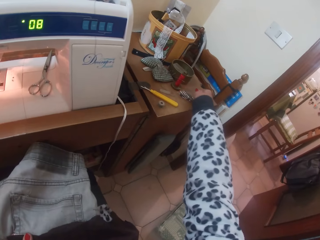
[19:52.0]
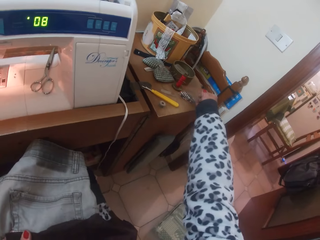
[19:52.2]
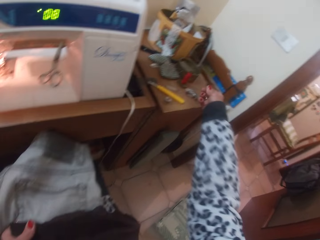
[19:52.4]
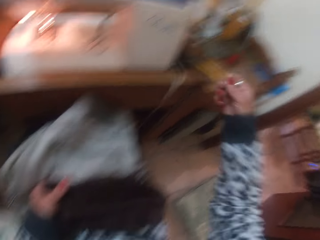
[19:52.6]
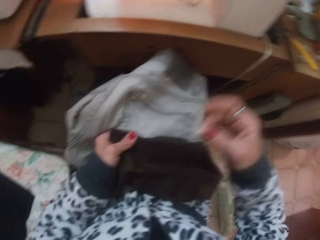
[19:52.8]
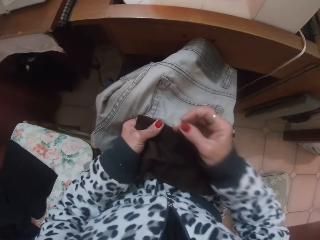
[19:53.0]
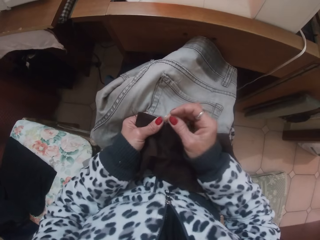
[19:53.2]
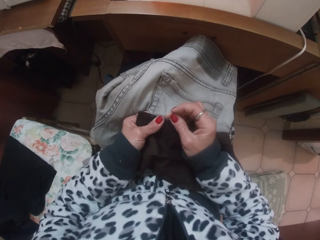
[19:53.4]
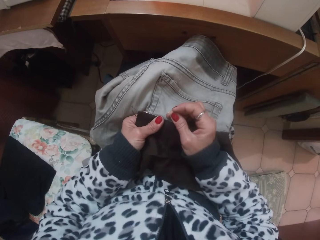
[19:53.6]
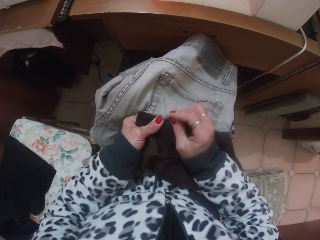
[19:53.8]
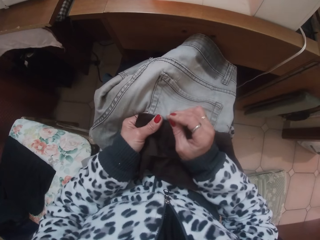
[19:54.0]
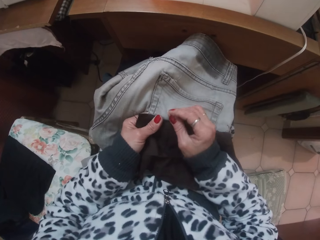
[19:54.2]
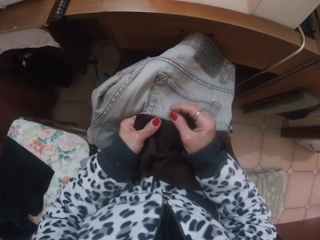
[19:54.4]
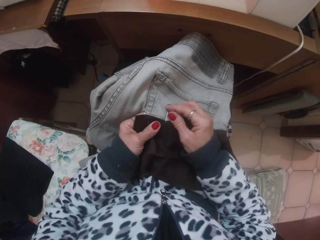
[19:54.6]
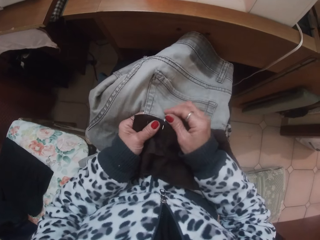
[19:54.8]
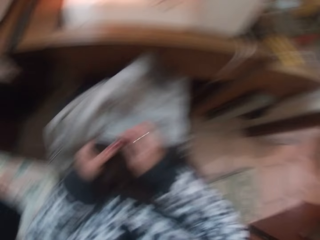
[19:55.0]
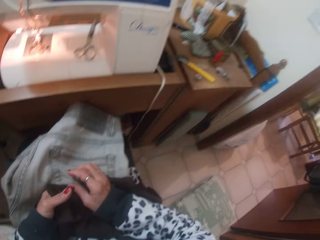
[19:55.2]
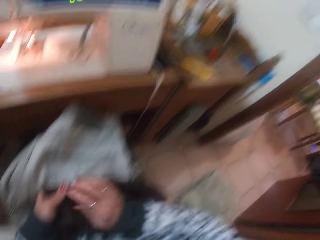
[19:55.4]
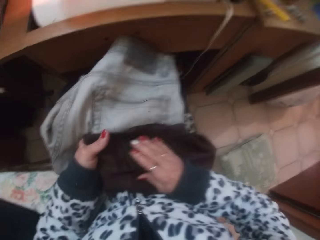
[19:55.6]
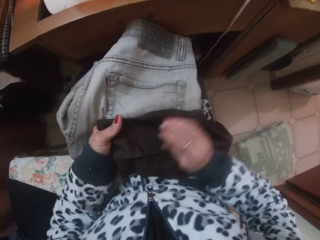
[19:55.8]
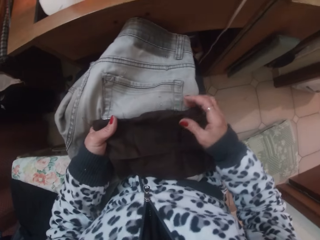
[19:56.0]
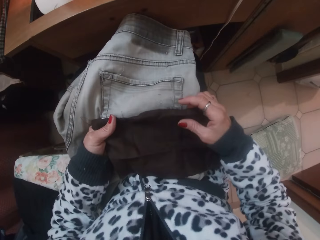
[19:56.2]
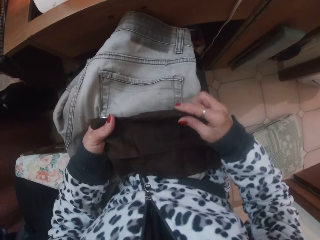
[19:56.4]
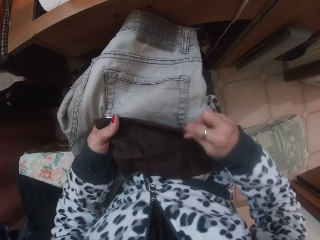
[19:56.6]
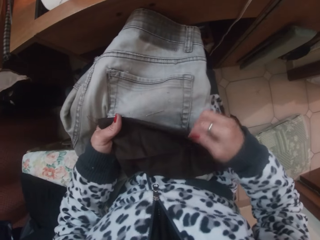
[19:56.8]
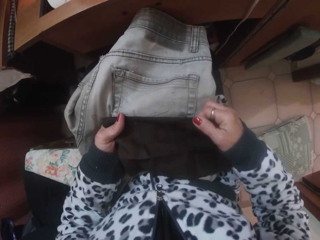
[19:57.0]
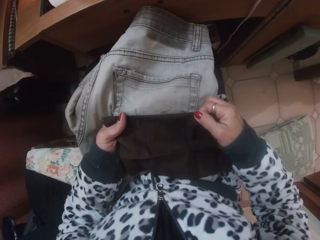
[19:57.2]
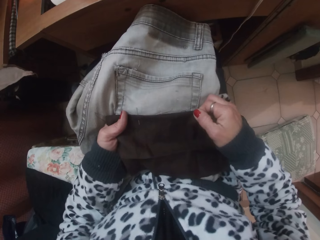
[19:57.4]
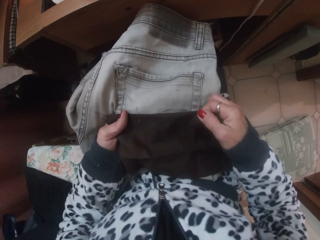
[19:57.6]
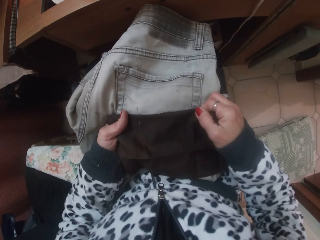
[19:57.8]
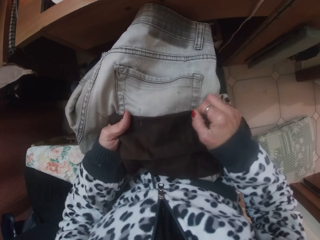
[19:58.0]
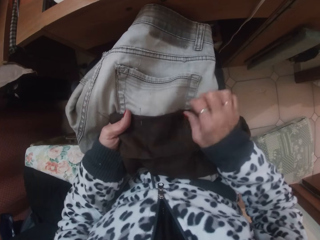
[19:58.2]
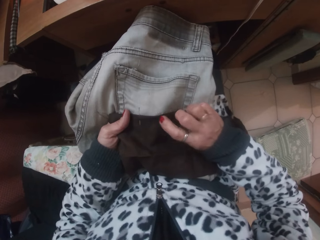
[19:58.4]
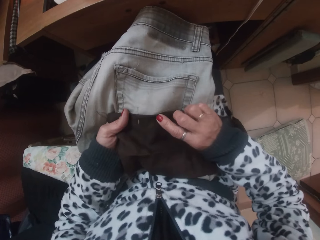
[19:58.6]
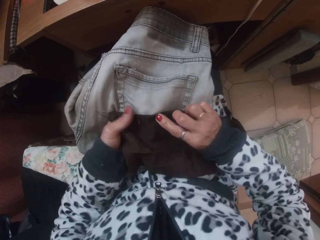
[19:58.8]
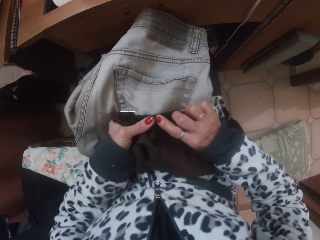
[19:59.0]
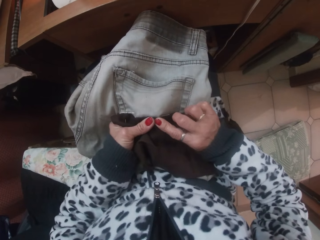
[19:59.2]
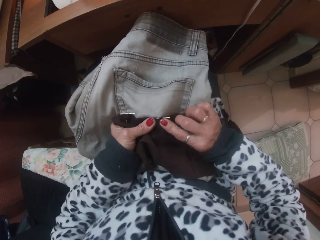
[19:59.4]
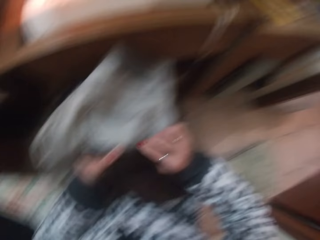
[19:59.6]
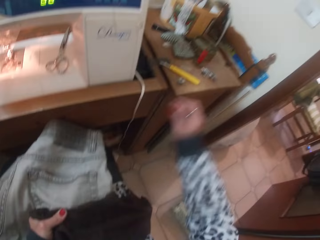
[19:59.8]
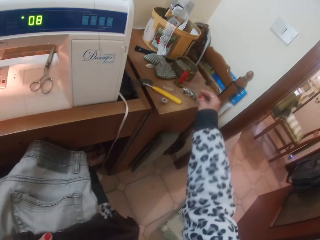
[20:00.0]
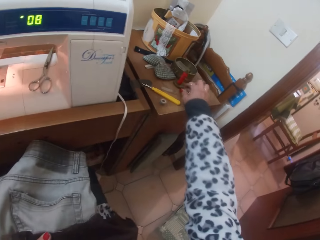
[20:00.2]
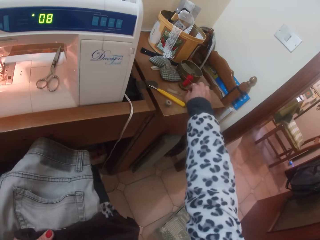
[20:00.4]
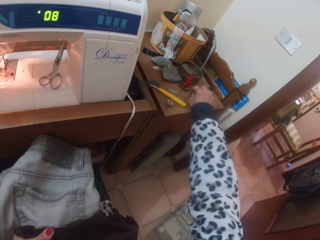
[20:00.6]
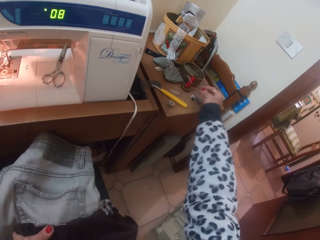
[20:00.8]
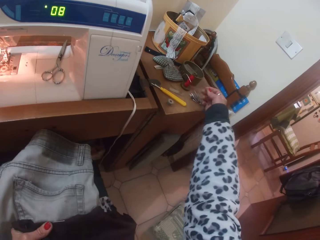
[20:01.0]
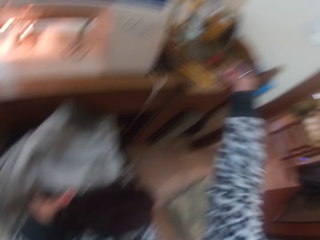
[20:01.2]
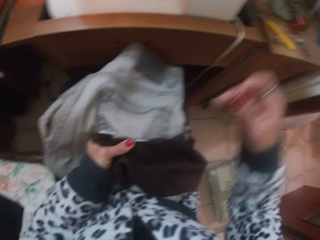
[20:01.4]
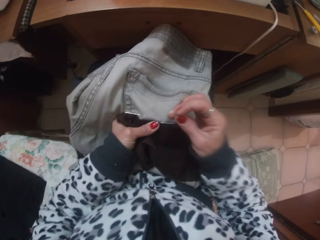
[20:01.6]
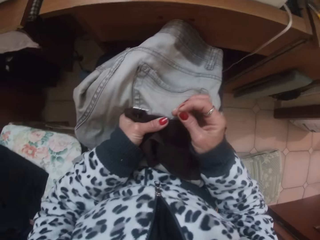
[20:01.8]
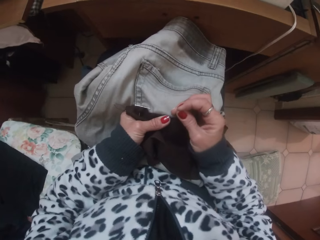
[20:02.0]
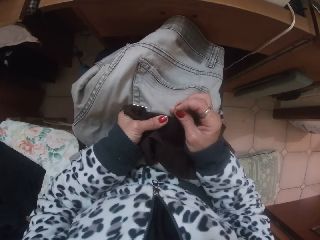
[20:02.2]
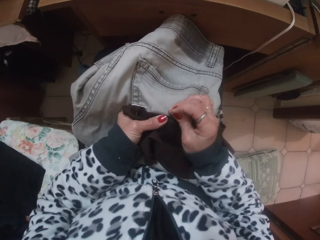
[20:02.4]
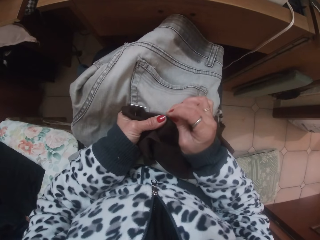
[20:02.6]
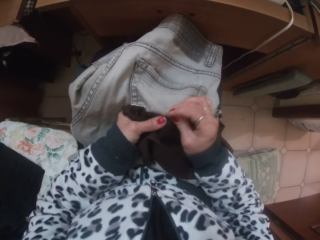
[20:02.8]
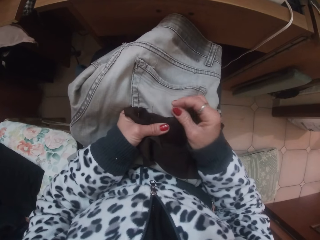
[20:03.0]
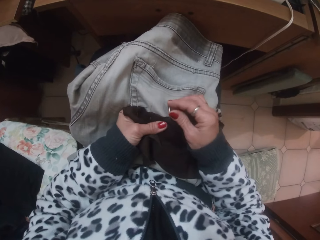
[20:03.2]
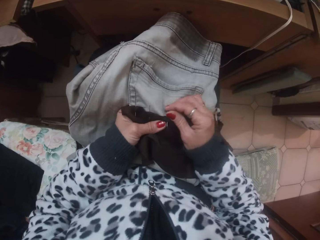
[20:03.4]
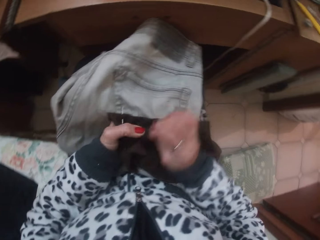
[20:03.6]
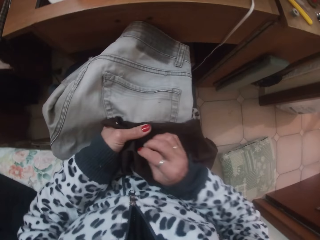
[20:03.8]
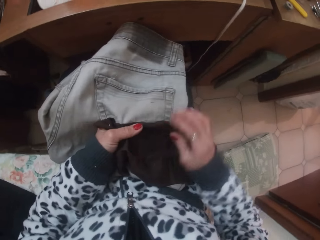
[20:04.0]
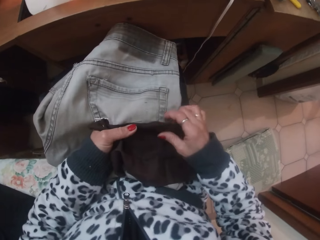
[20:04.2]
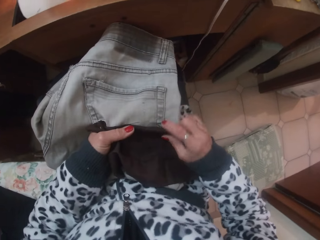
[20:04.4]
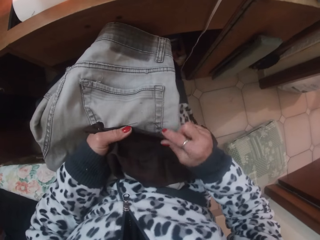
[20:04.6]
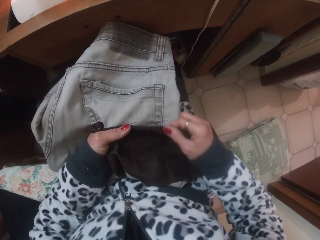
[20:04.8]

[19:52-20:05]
The camera wearer picks a pin from the table with their right hand. They attach the cloth to the trouser pocket with the pin in their right hand. They pierce the cloth. They hold the cloth and smoothen the cloth over the trouser pocket with their hands. They put their finger on the cloth. They pick a pin from the table with their right hand. They attach the cloth to the trouser pocket with the pin in their right hand. They pierce the cloth.

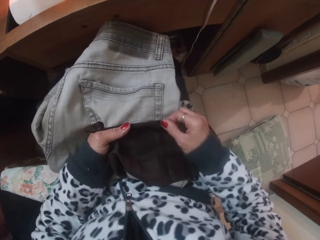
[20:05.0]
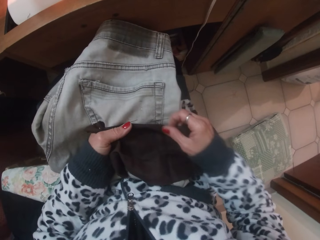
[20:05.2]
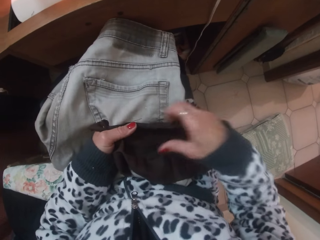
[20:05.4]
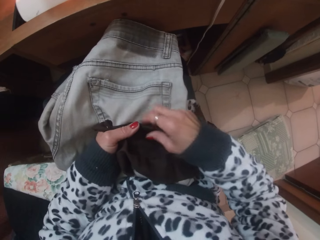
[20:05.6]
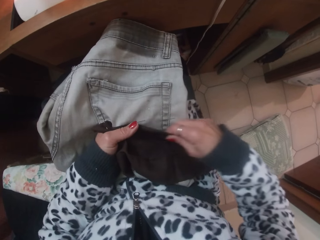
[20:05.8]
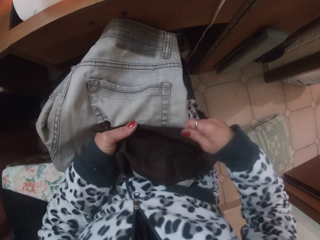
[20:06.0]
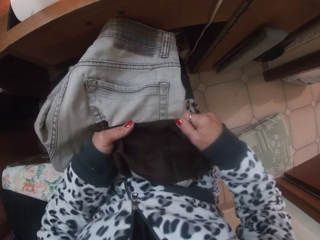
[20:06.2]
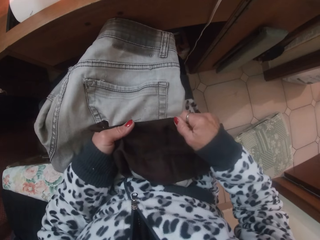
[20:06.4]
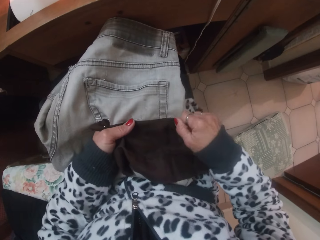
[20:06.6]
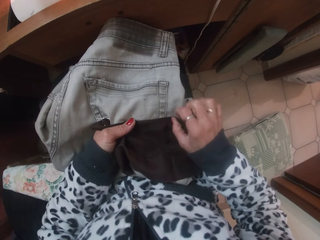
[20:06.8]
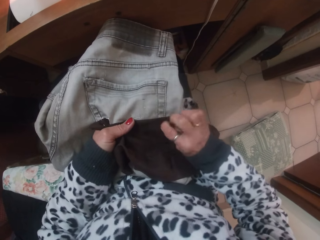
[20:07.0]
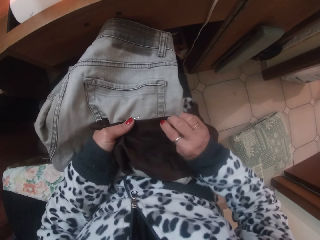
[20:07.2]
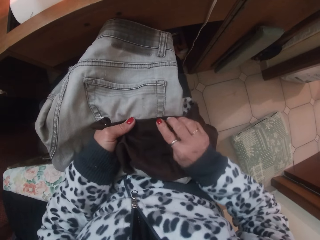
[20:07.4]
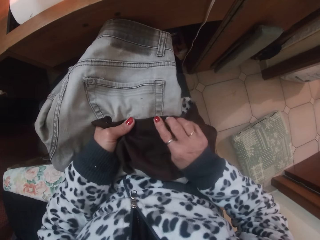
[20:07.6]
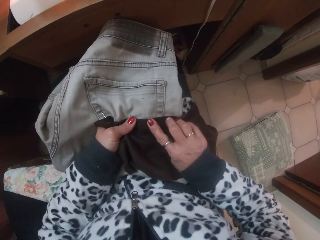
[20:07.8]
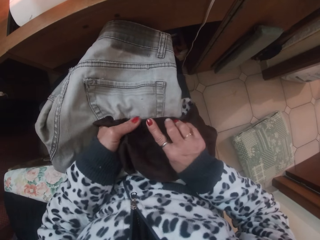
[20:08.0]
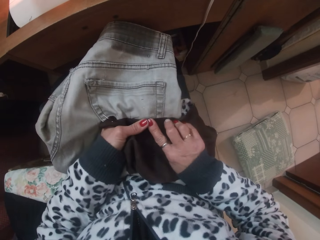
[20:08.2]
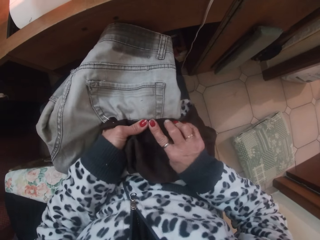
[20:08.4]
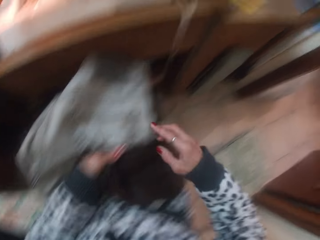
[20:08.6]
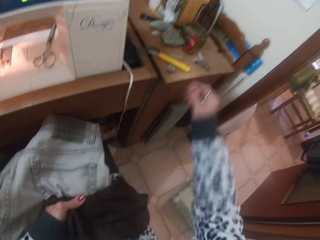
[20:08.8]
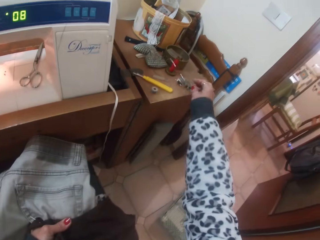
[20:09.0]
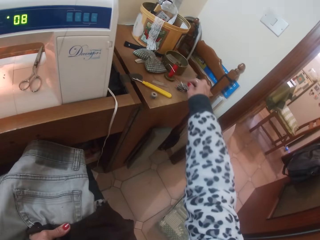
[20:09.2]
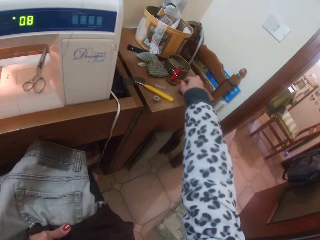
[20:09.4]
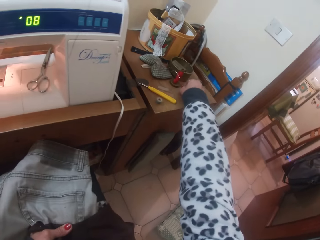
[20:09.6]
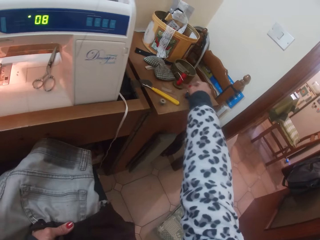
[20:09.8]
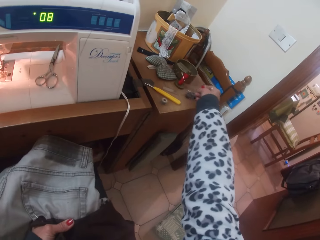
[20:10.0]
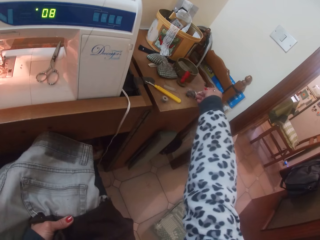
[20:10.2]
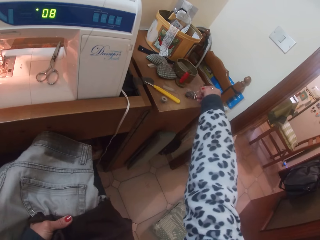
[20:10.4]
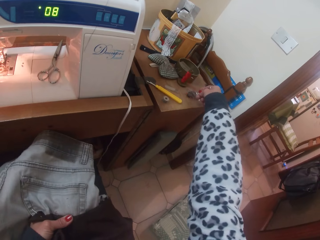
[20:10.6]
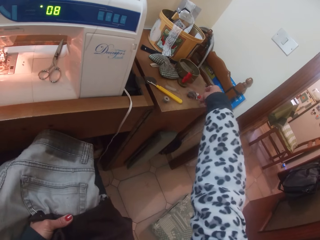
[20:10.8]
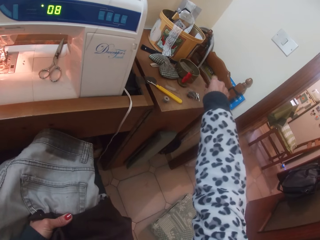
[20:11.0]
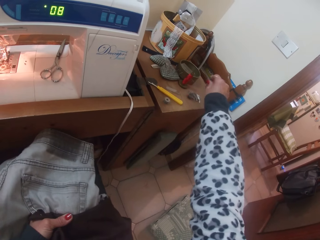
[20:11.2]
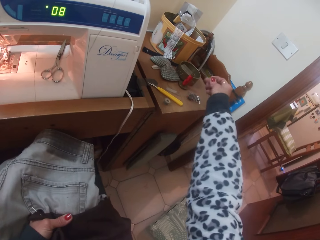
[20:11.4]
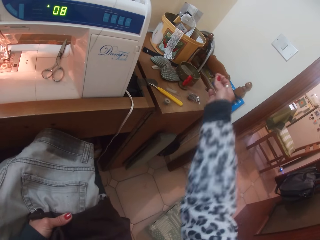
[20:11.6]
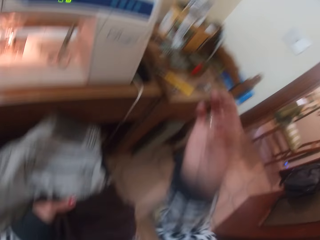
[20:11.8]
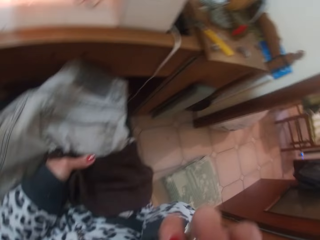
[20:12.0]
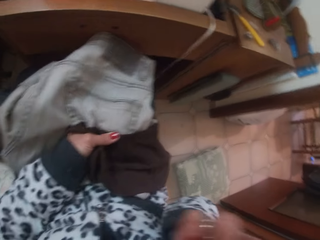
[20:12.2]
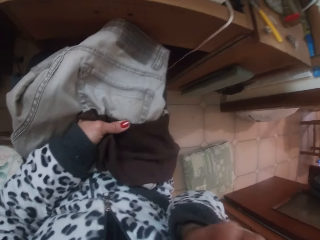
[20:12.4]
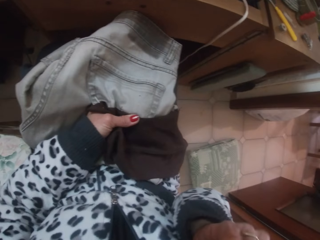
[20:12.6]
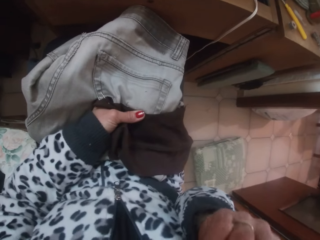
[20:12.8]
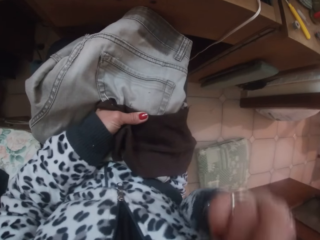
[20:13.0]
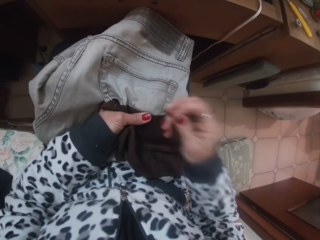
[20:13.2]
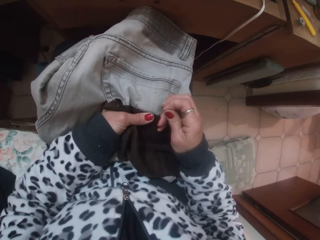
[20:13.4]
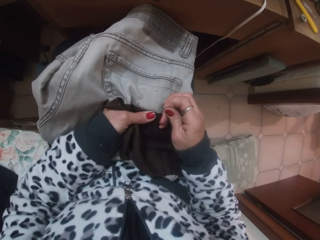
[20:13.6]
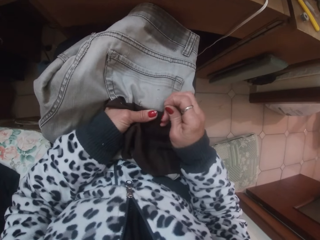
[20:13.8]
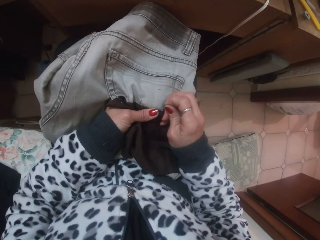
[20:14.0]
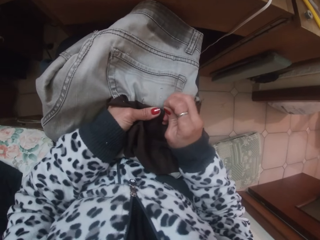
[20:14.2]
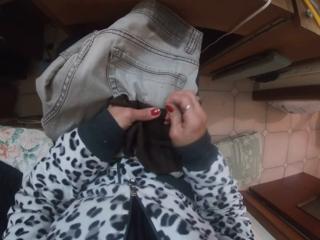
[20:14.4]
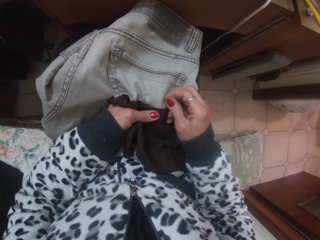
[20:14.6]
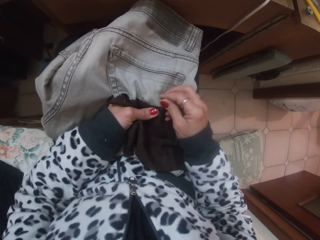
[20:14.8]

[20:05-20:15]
The camera wearer smoothens the cloth over the trouser pocket with their hands. They put their finger on the cloth. They pick pins from the table with their right hand. They lift their hand. They take the pins to their mouth. They take a pin from their mouth with their right hand. They put down their hand. They attach the cloth to the trouser pocket with the pin in their right hand.
